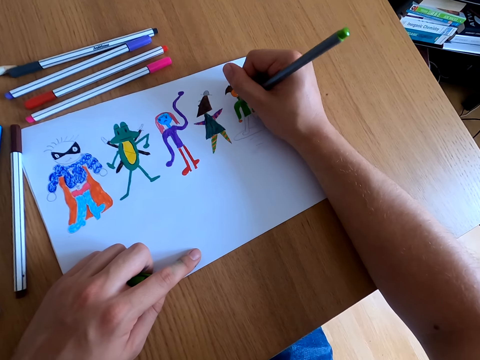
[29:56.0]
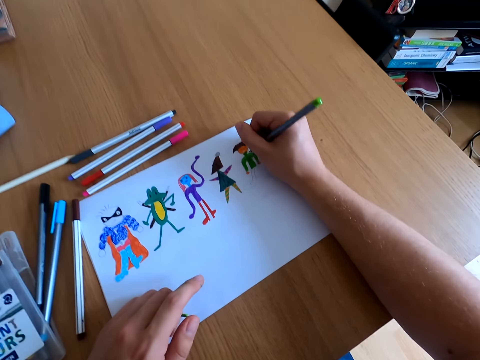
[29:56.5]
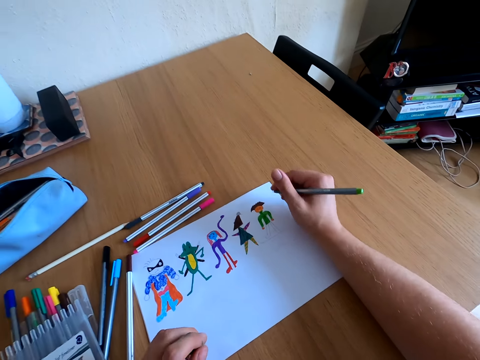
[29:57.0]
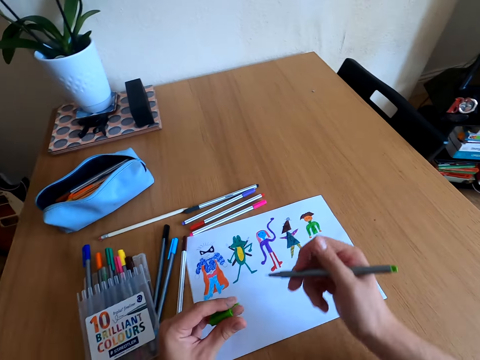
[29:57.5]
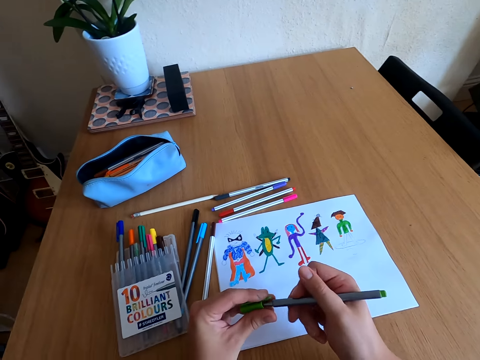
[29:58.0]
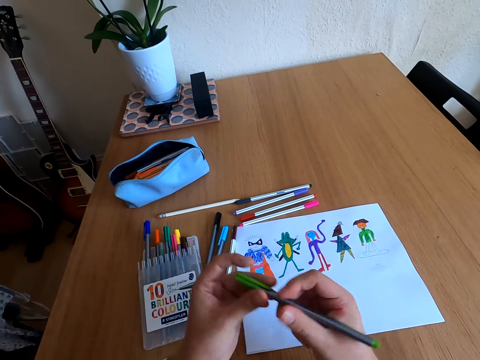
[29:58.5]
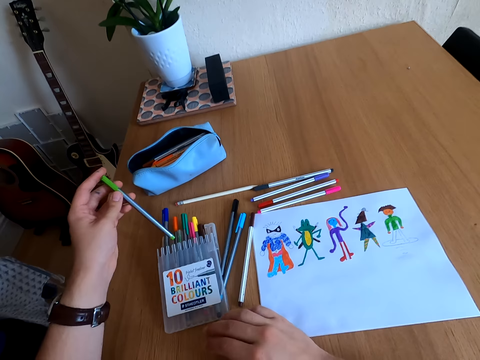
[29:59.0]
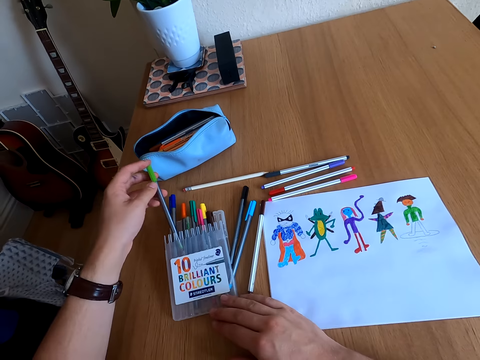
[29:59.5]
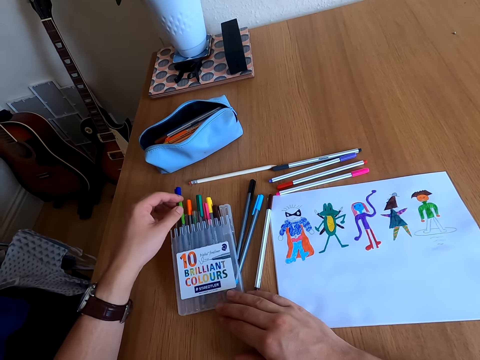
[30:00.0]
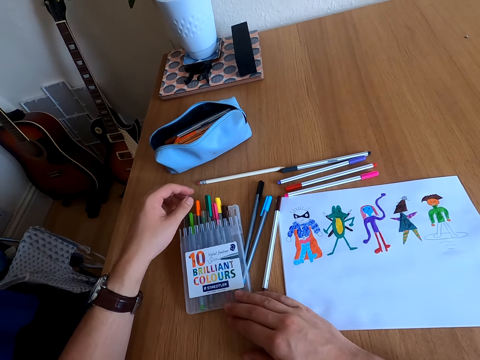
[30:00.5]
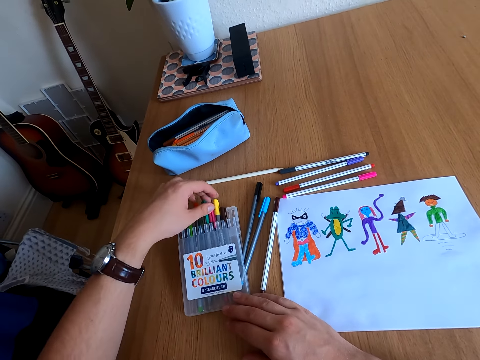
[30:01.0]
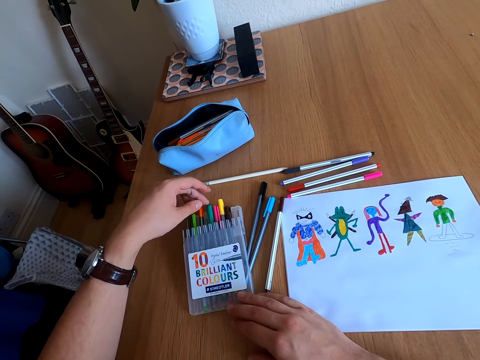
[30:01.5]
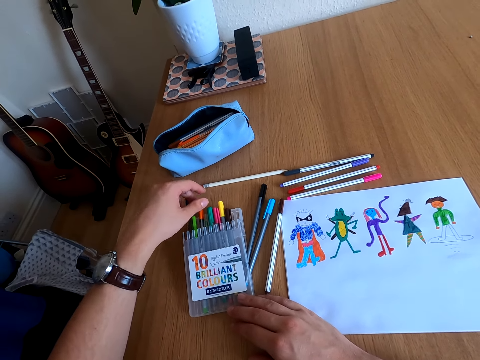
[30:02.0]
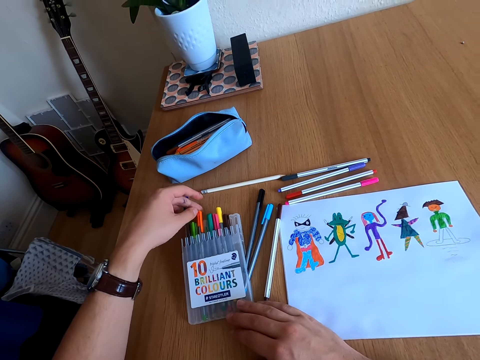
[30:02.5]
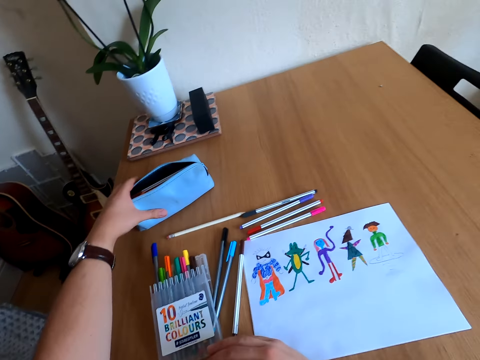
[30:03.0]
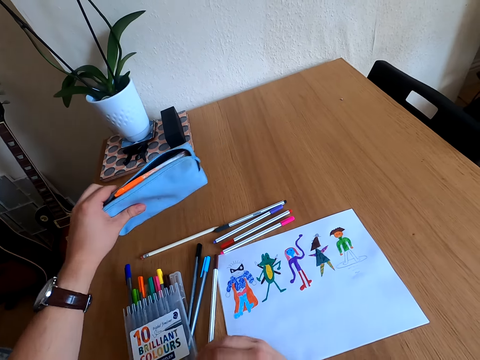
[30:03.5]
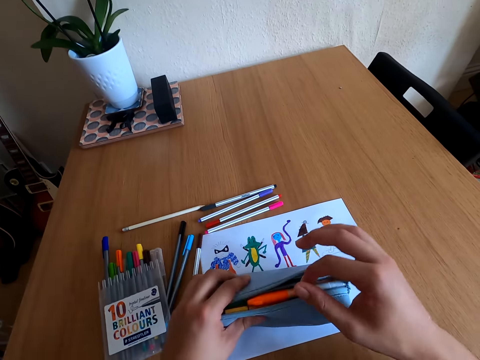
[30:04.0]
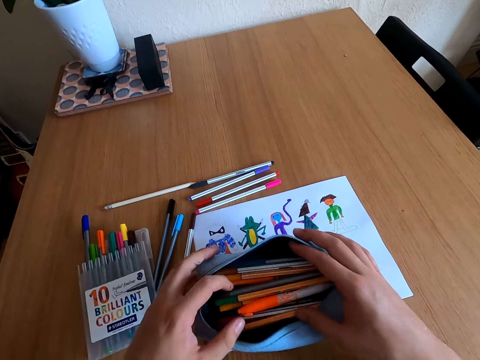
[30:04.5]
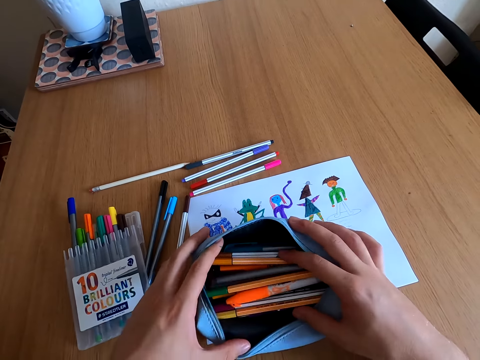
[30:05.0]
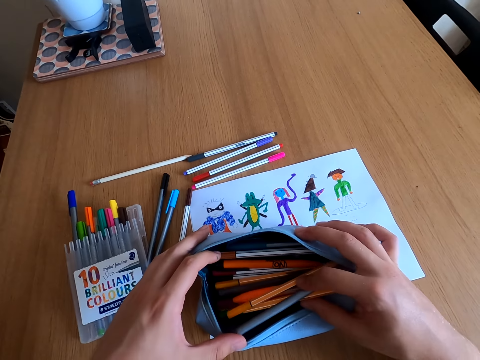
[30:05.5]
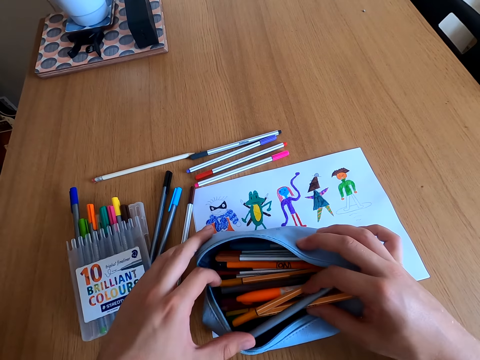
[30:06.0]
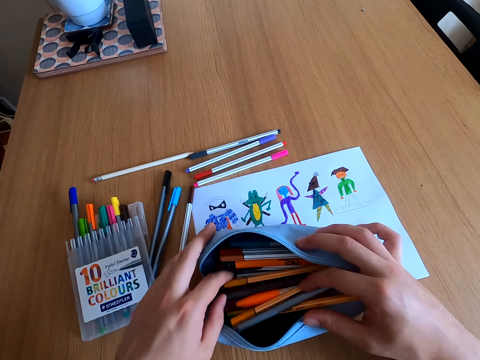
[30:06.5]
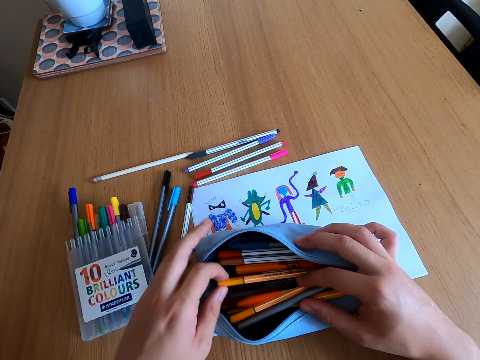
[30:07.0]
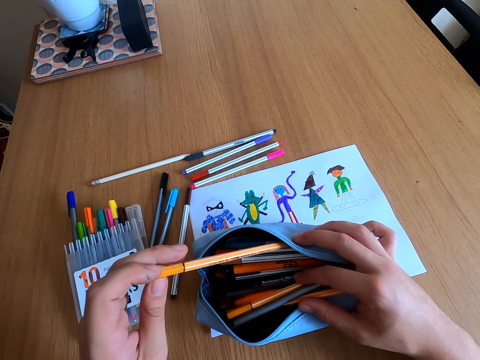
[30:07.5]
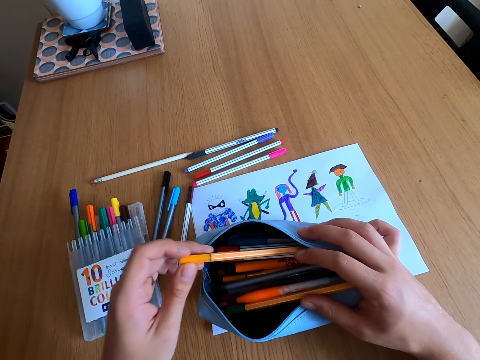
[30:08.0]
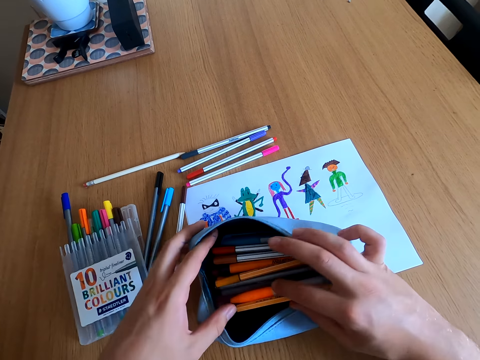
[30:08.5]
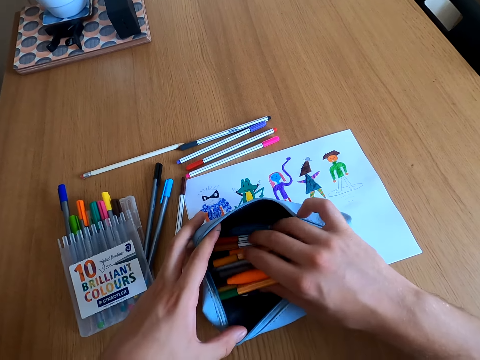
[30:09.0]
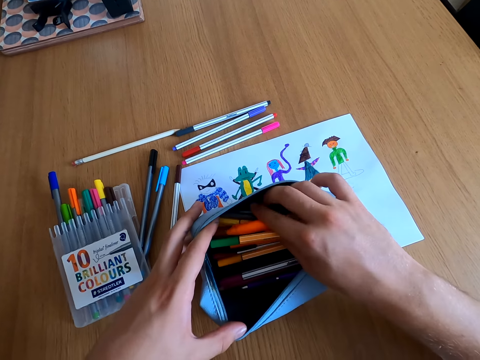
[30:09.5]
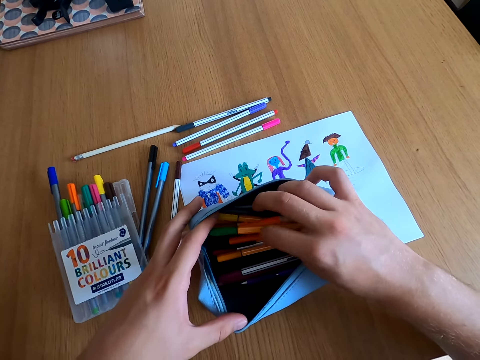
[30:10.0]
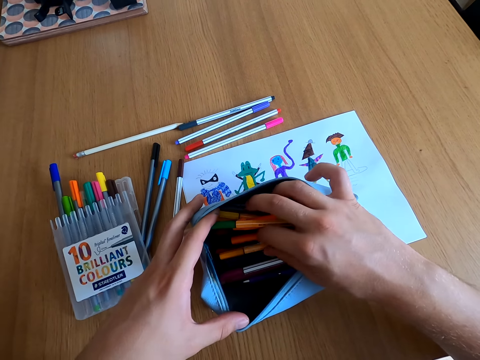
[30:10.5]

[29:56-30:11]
The camera wearer closes the color pen lid. They place the color pen in the kit. They look around the pen lid. They pick up a pen pouch and place the pouch on the table. They look inside the pouch.

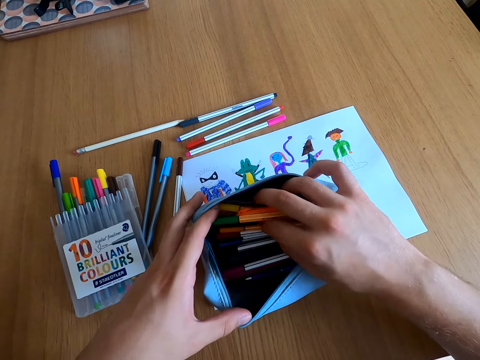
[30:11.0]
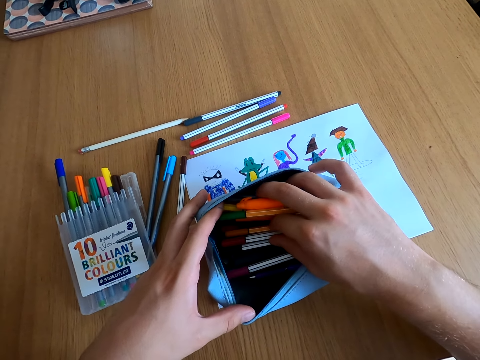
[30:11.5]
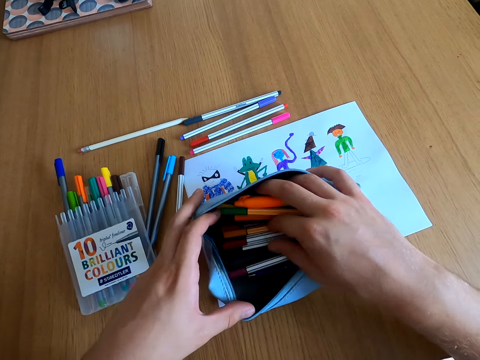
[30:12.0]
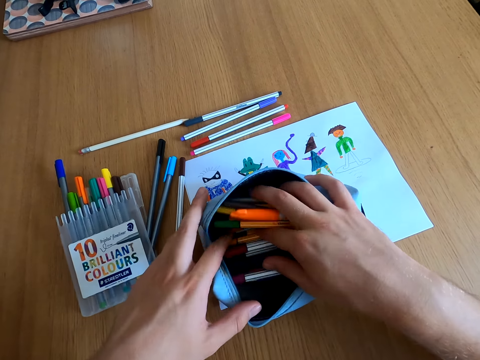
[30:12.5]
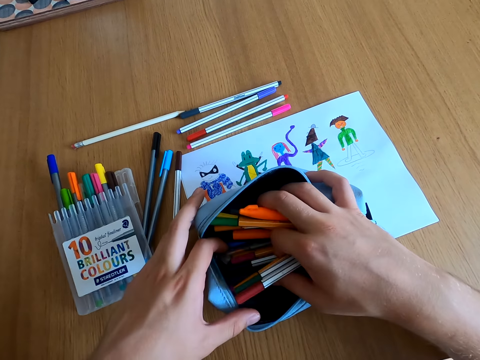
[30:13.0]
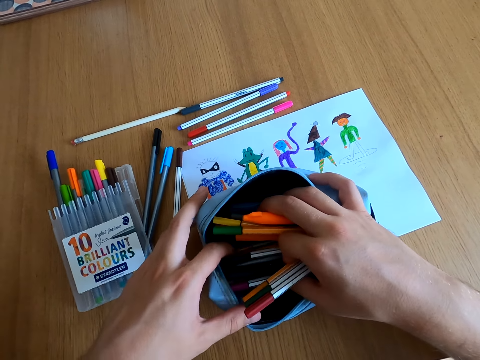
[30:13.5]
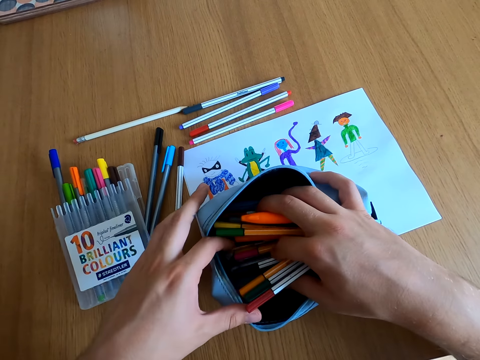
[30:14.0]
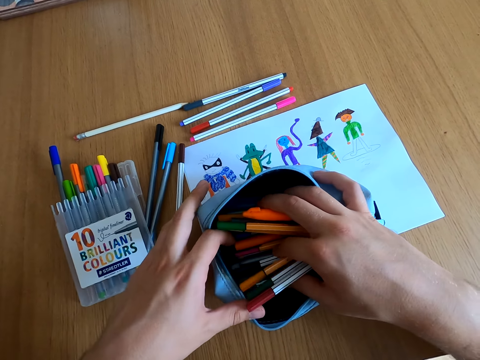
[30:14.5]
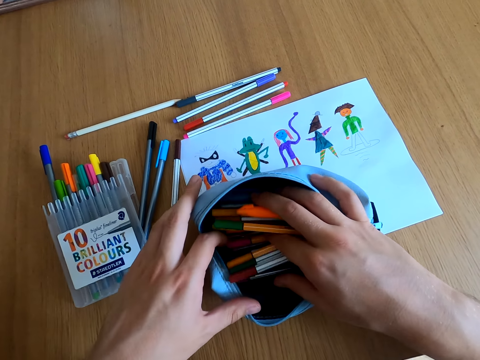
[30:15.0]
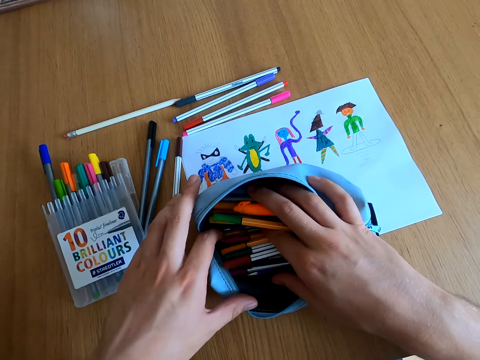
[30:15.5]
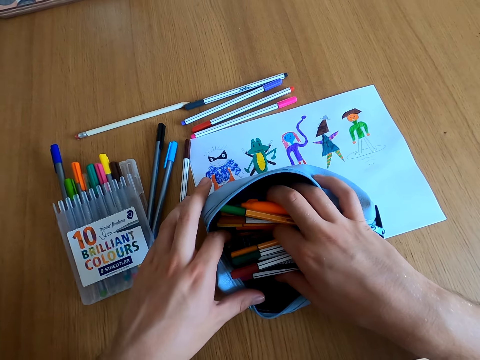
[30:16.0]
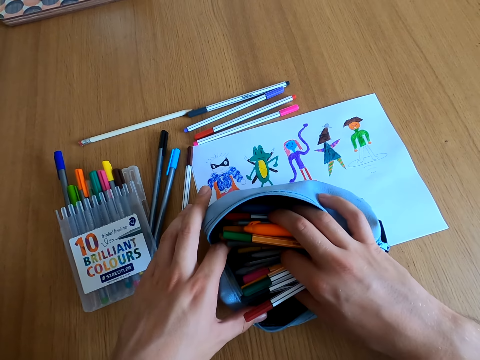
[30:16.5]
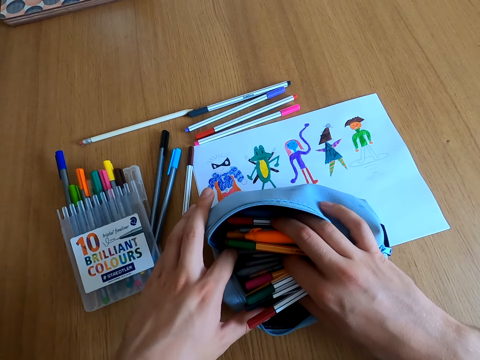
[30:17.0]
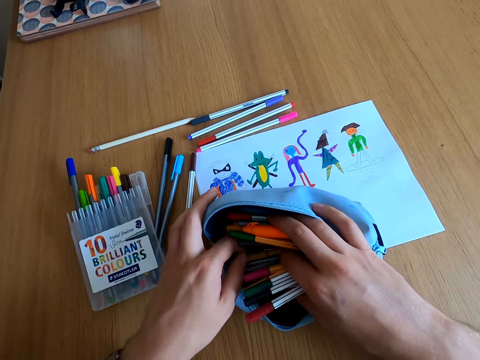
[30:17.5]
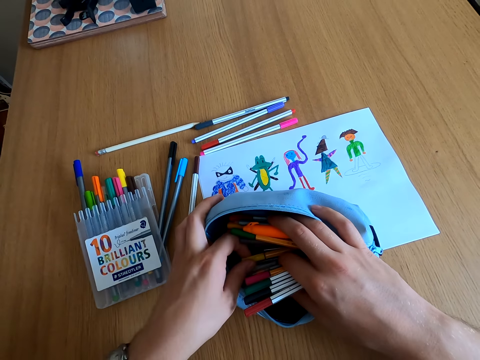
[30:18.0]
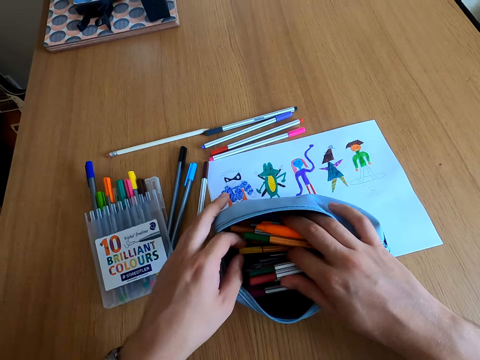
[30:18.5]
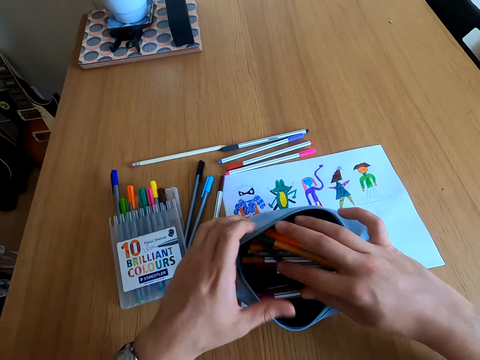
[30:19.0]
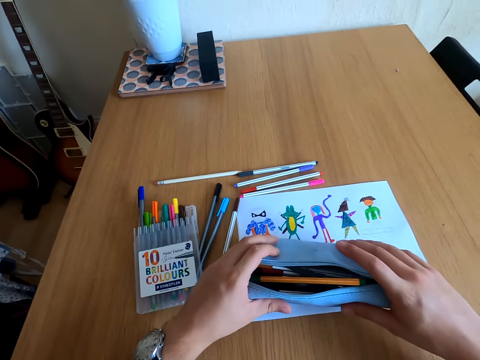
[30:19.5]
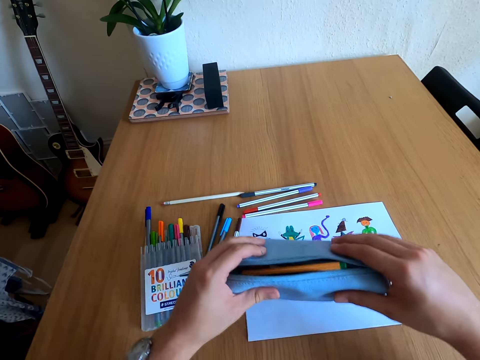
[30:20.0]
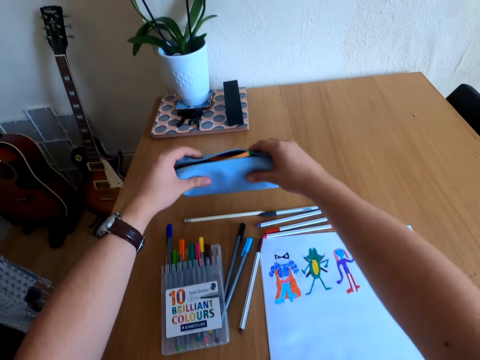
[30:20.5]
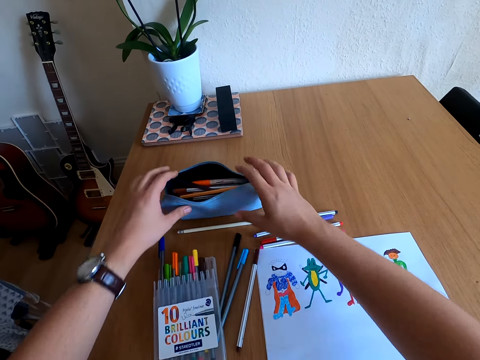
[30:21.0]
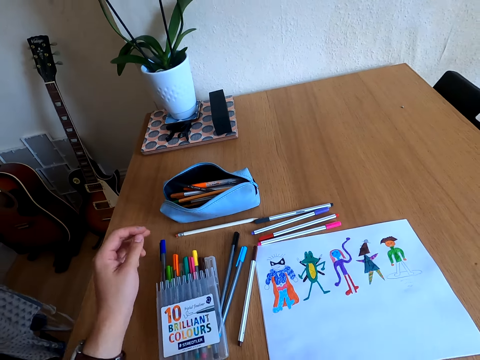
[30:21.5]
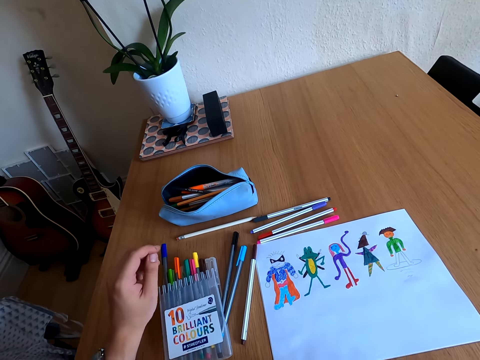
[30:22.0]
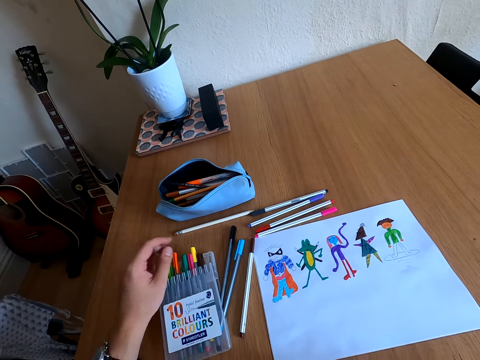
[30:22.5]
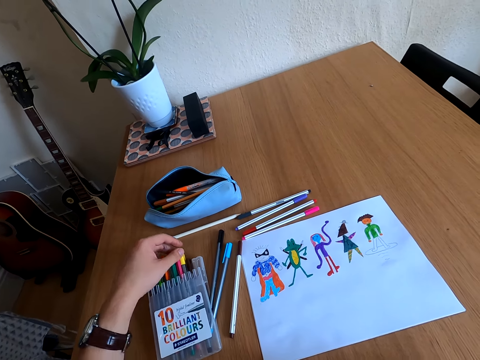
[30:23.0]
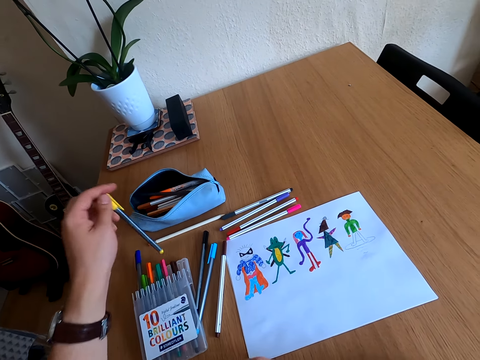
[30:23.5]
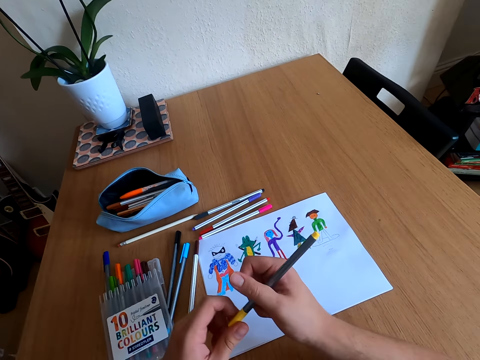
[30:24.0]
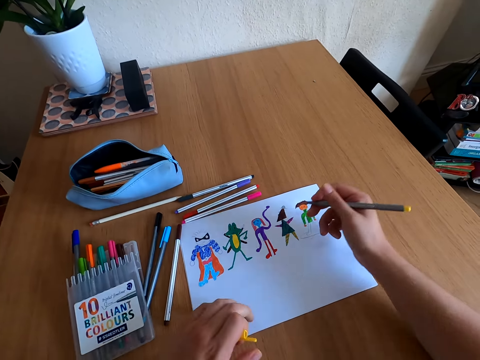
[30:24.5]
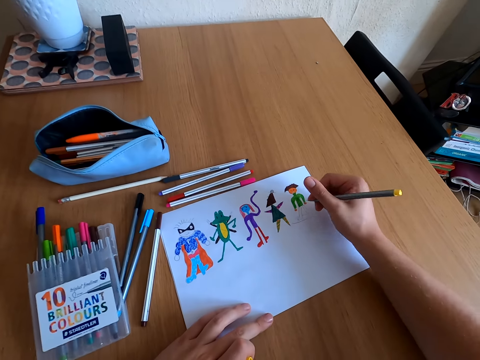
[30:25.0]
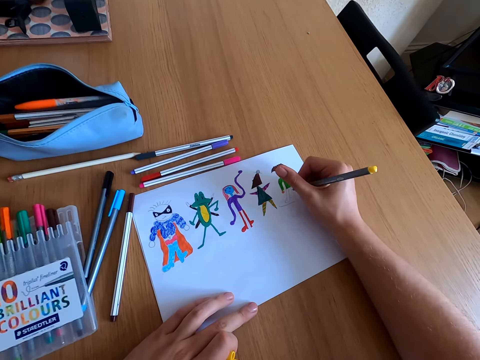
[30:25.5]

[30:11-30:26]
The camera wearer picks up the pouch and places the pouch on the table. They look around the table. They pick up a pen, open the pen lid, and draw on the paper.
